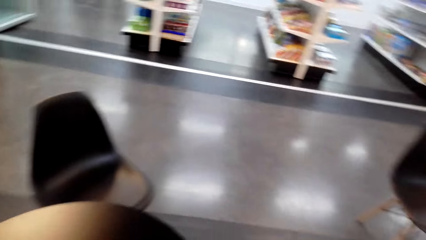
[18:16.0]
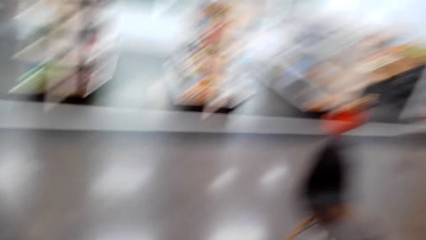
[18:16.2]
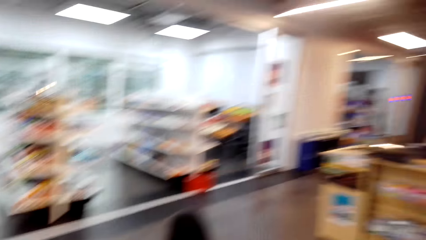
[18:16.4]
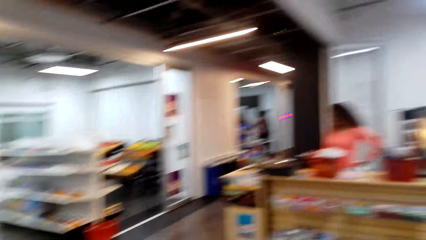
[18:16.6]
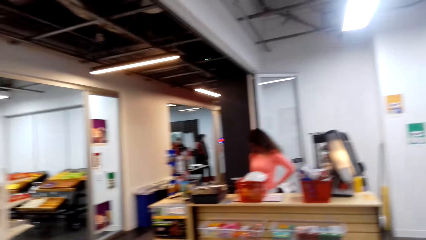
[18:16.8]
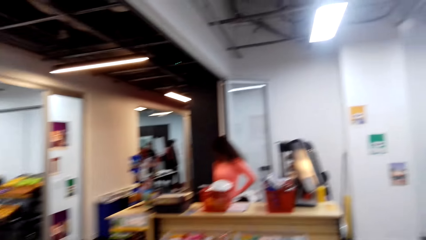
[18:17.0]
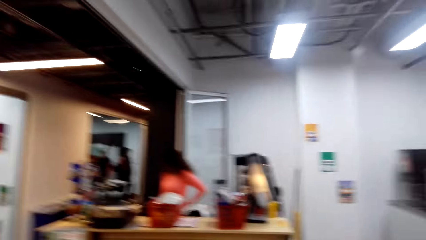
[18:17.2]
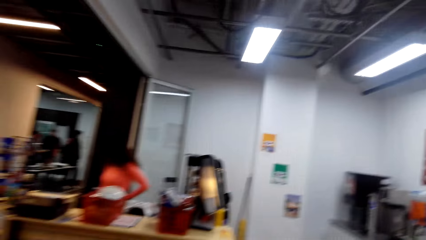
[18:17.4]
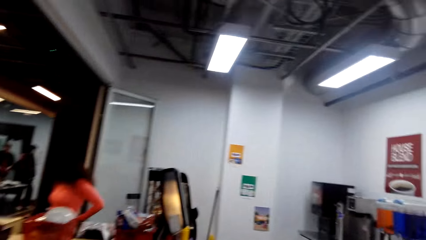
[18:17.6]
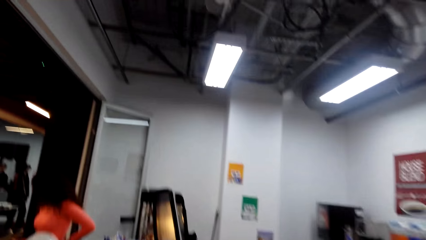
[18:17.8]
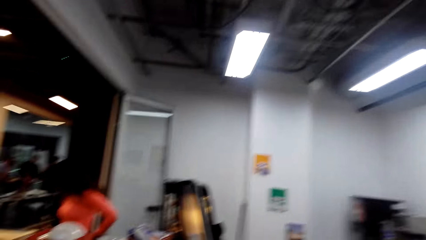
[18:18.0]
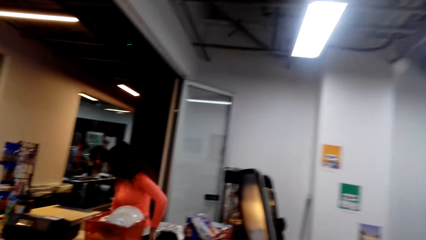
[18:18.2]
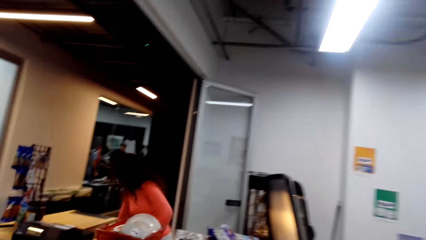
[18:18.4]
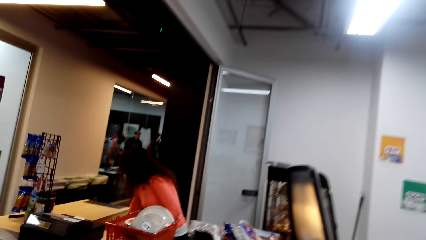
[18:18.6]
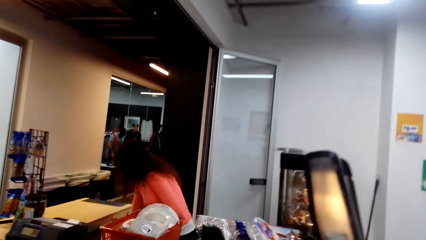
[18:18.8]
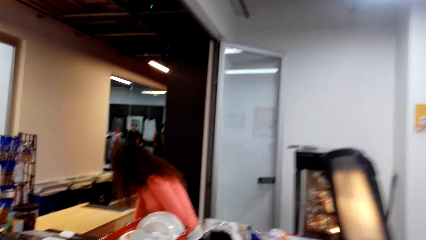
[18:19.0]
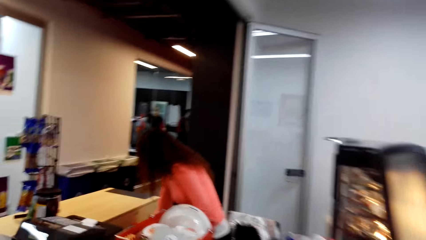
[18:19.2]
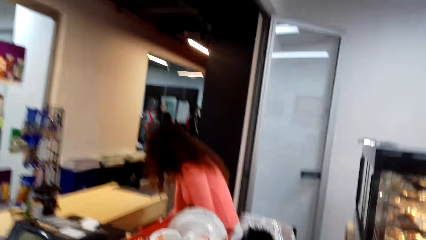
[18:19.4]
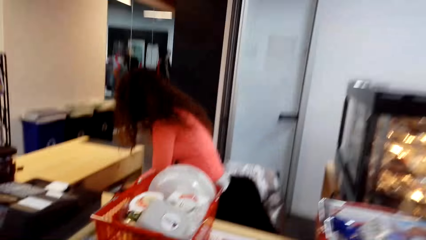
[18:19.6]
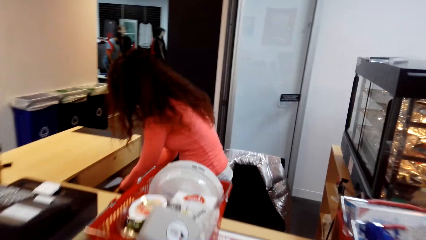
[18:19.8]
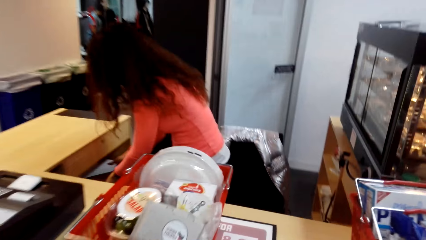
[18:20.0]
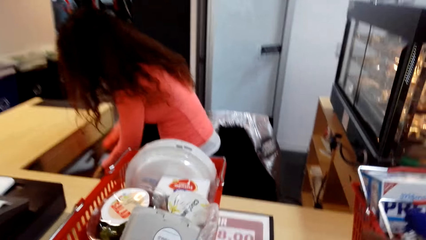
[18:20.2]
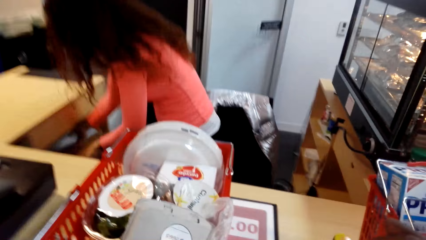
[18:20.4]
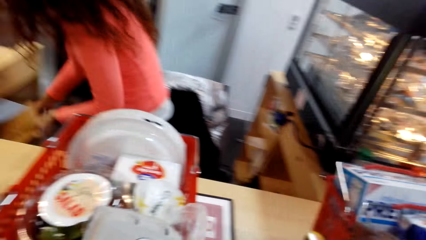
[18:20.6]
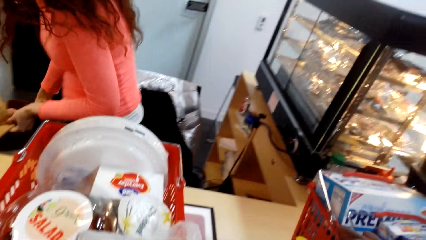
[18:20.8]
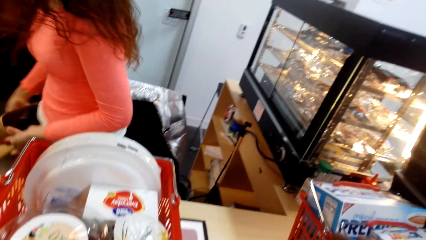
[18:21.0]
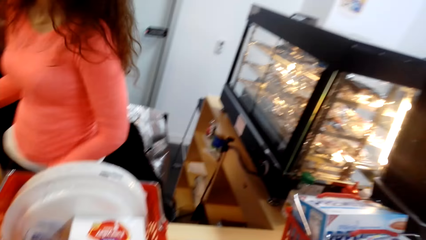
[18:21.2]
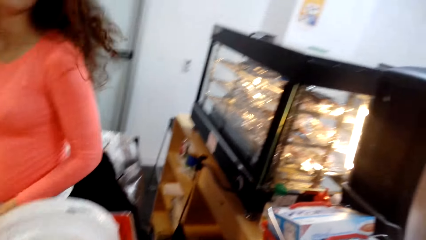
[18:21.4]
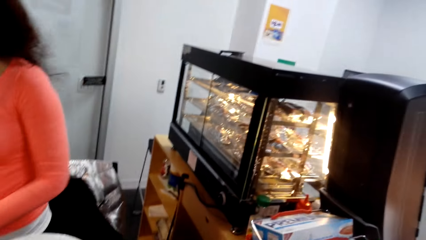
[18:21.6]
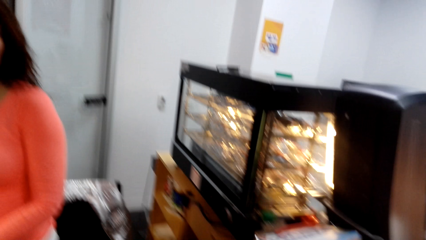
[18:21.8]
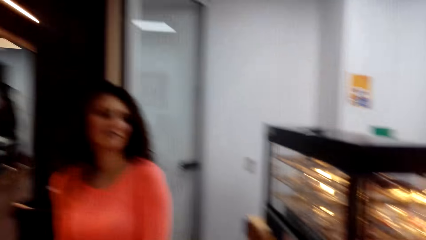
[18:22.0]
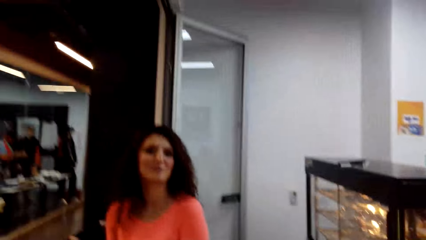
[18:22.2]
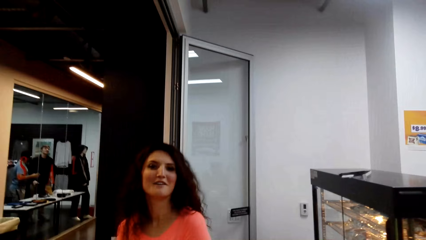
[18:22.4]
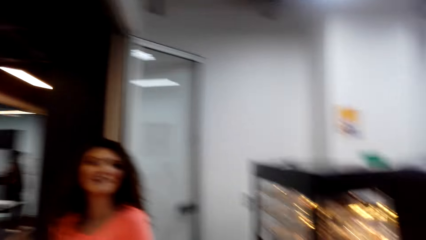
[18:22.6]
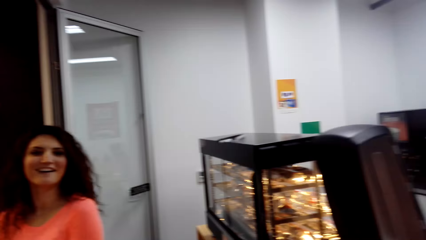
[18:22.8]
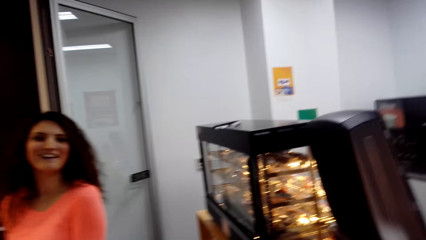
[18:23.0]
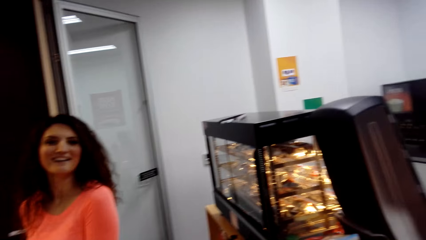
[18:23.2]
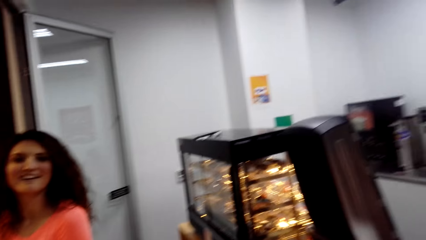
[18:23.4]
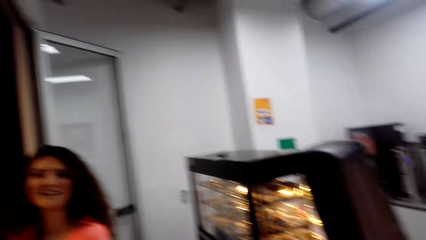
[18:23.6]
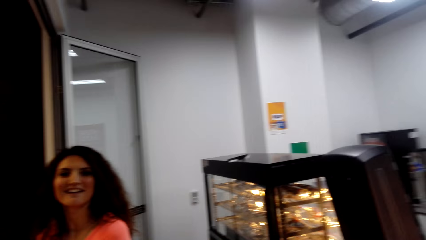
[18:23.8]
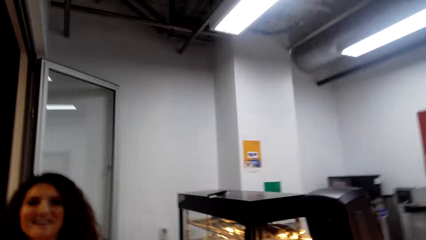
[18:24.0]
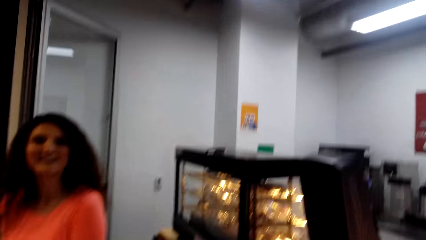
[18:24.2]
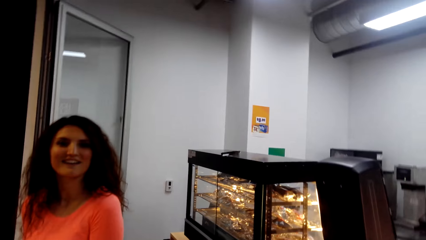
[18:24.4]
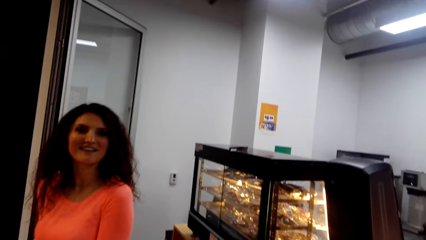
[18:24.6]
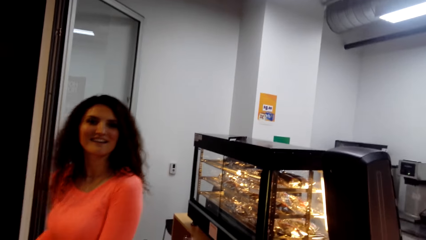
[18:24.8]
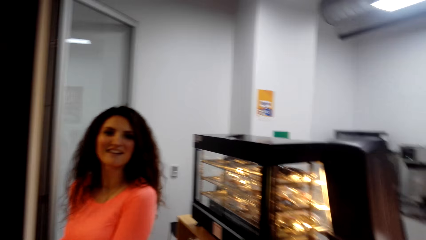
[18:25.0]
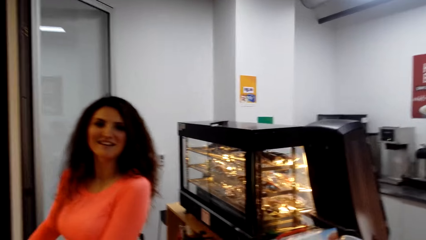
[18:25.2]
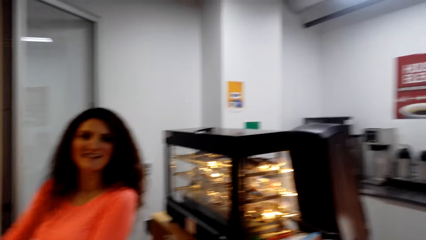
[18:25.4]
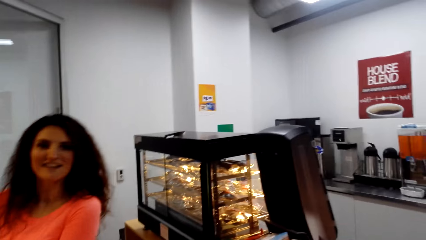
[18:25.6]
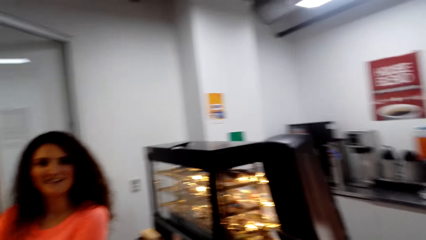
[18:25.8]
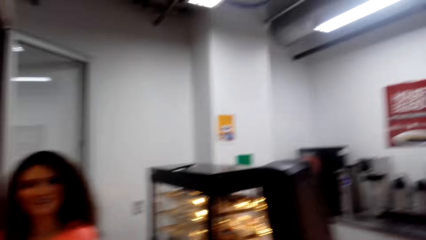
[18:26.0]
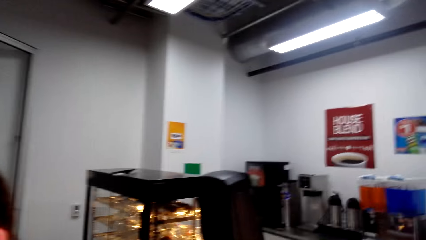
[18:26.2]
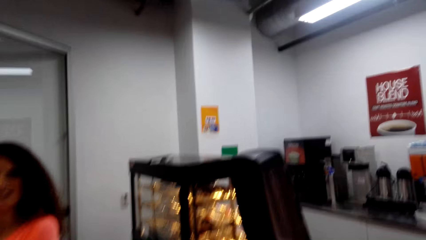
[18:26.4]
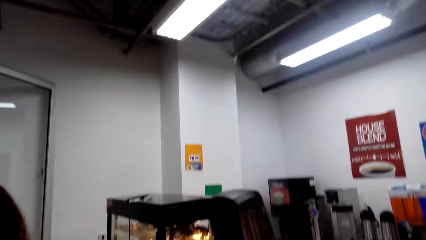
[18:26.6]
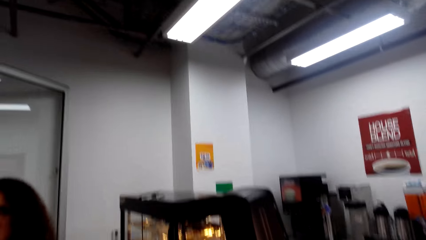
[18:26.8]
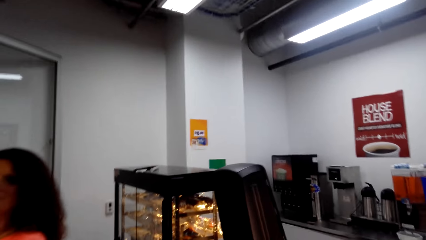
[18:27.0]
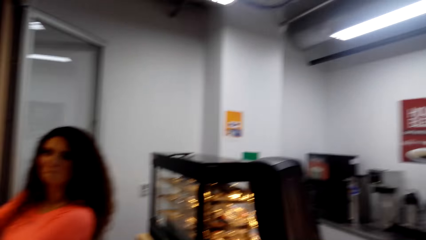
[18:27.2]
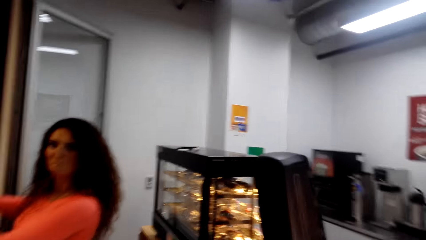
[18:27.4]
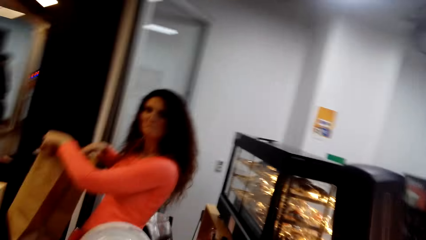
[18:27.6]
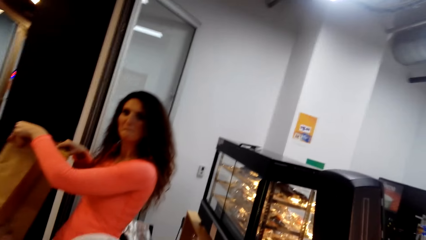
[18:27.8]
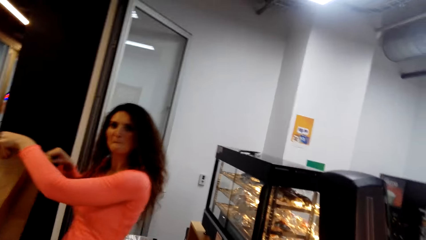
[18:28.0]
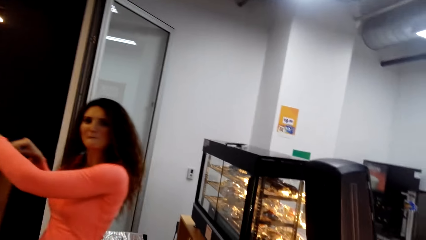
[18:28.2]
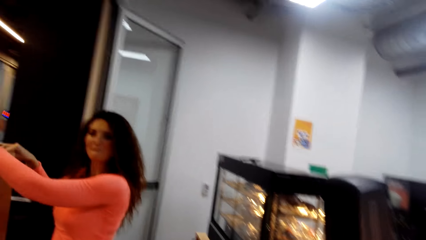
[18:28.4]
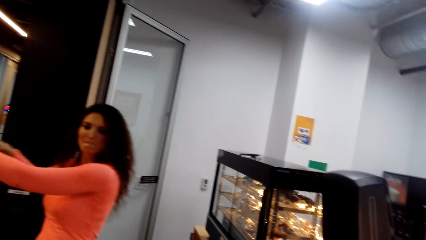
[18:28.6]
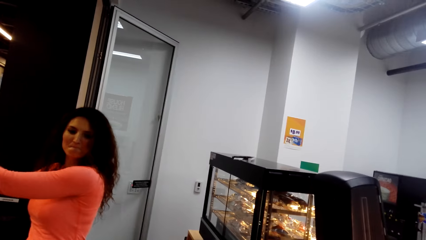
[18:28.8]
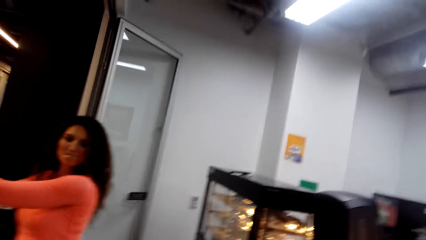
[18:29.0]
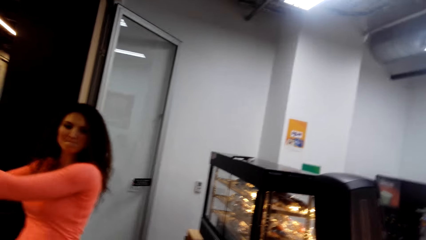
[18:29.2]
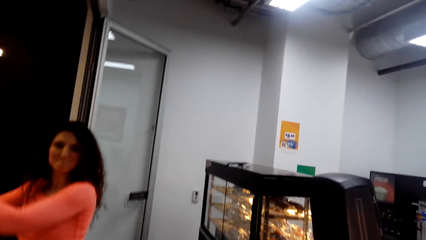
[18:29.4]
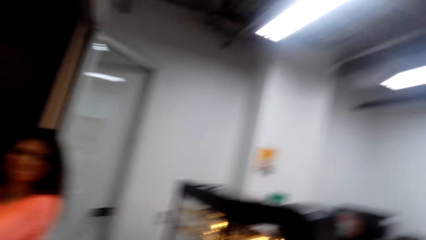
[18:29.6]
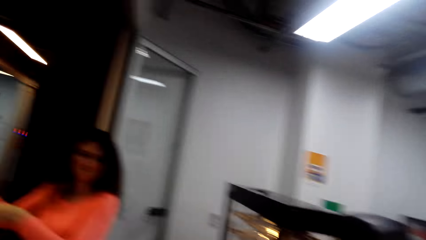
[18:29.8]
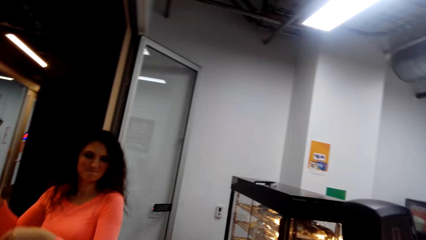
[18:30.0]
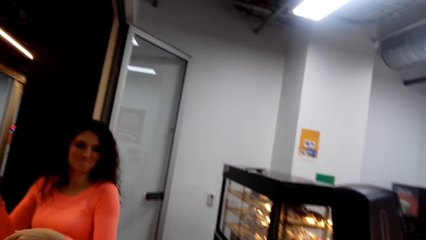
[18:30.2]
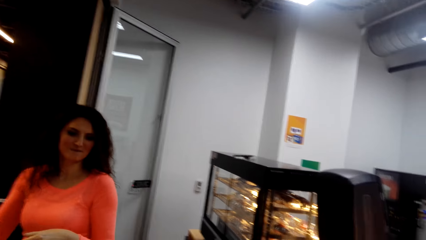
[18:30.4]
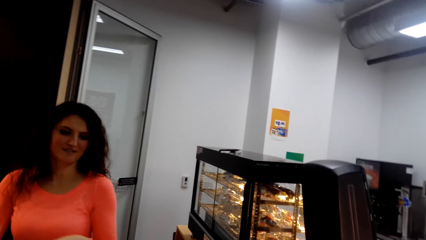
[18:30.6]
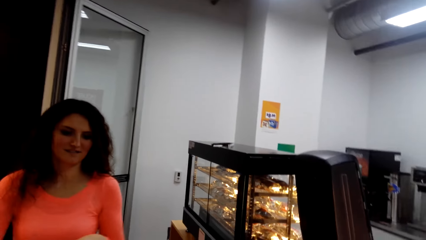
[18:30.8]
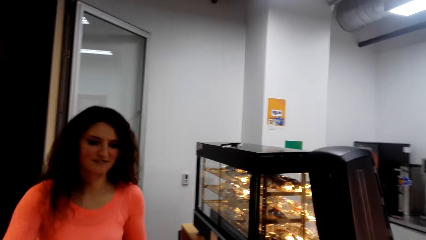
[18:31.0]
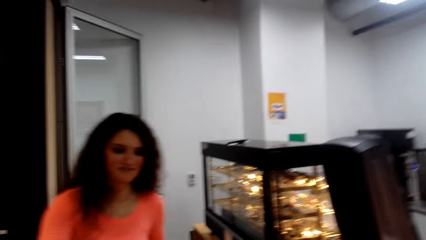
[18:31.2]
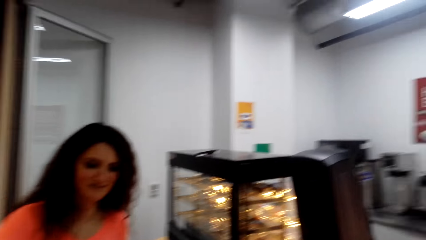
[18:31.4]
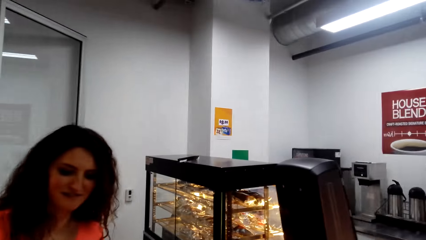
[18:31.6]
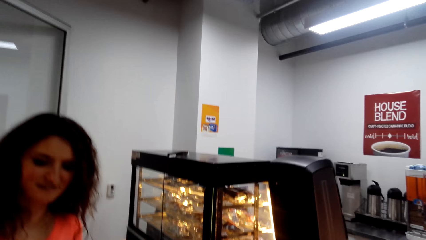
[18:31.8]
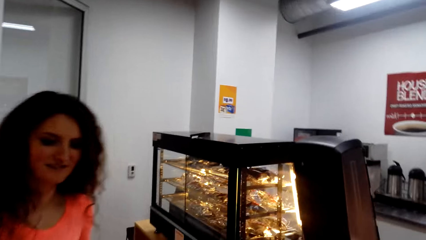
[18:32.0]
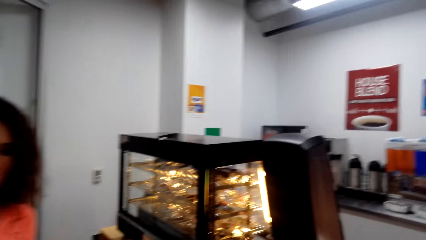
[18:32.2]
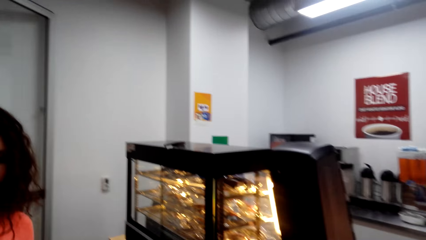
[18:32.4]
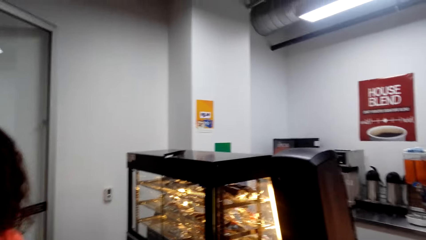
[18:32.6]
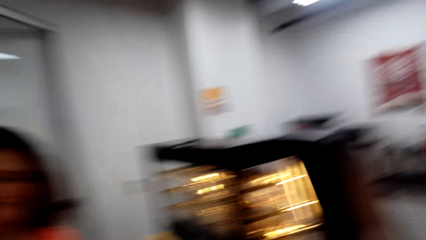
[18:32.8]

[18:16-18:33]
The camera wearer turns around and walks around. A man bends down. The camera wearer walks around. The man holds a shopping pack. The man takes a paper package. The camera wearer turns around. The man holds the shopping pack. The camera wearer turns around.
